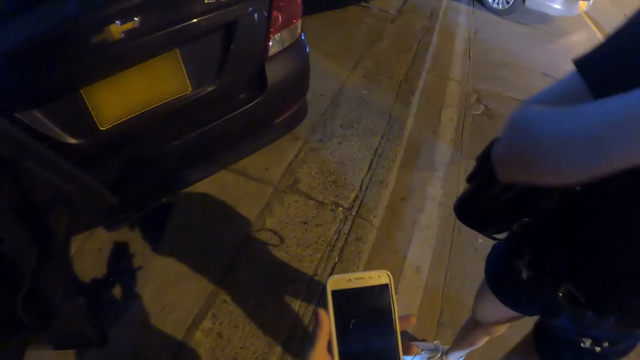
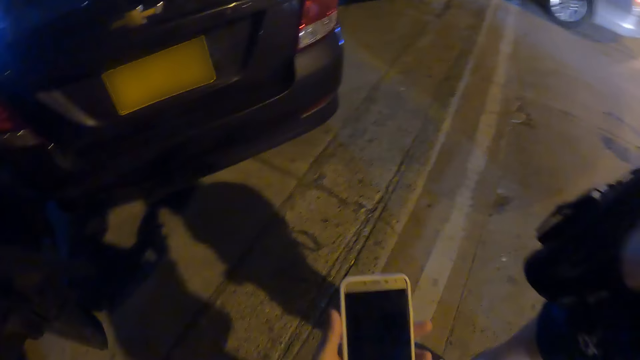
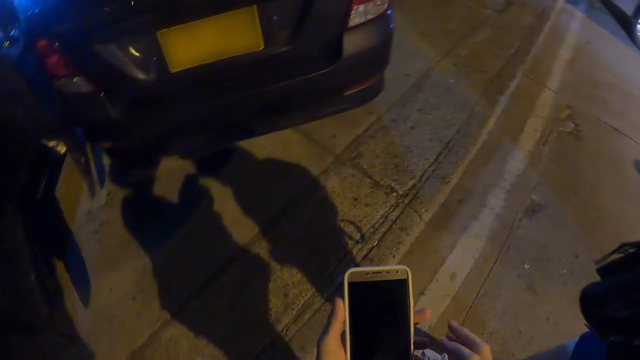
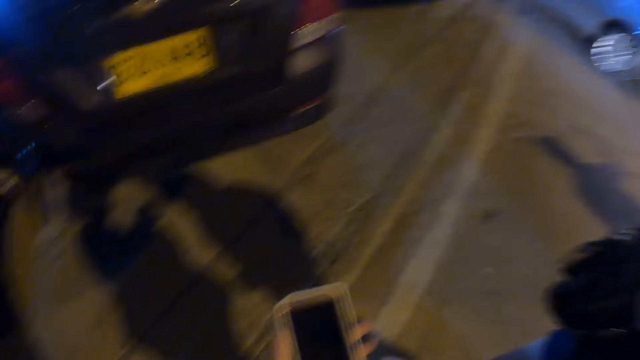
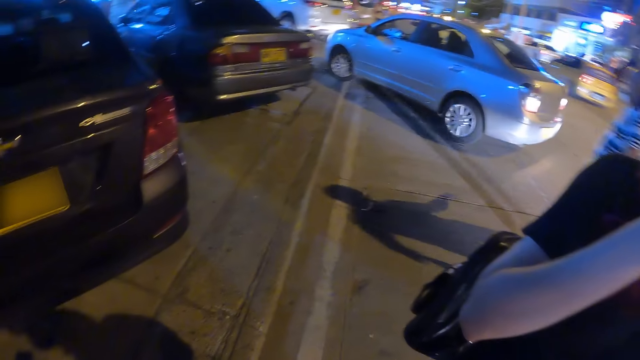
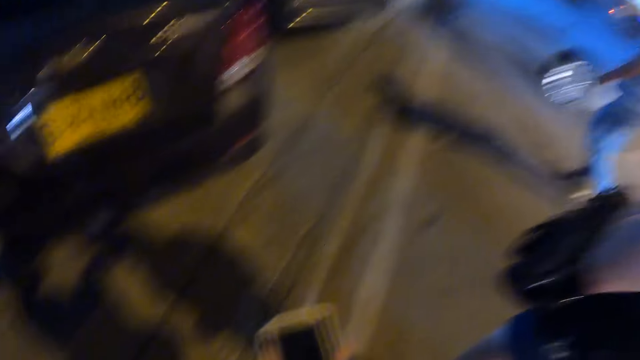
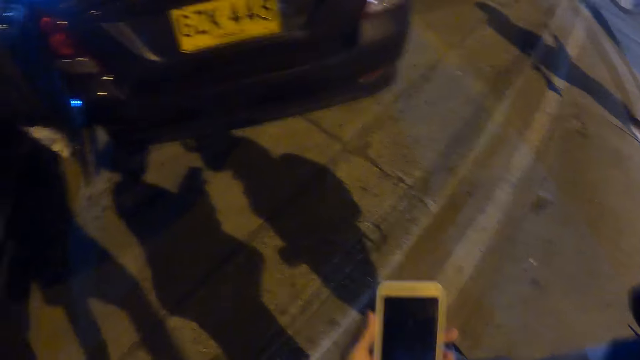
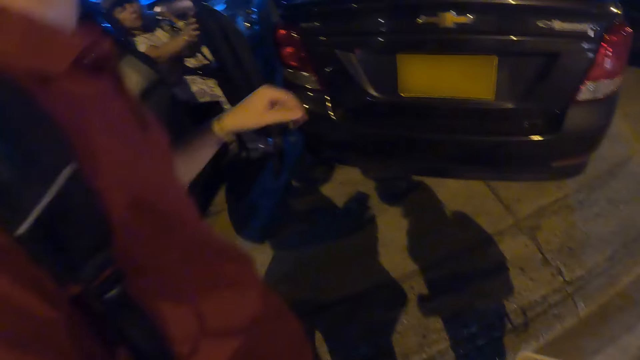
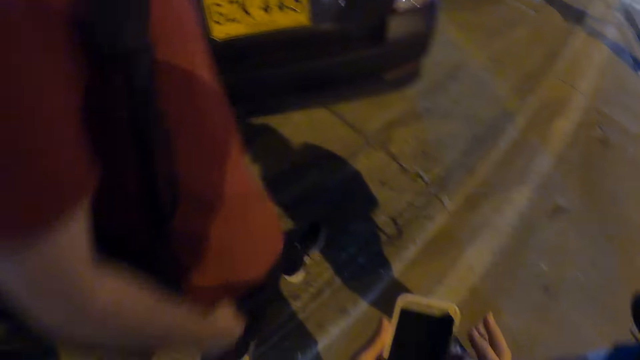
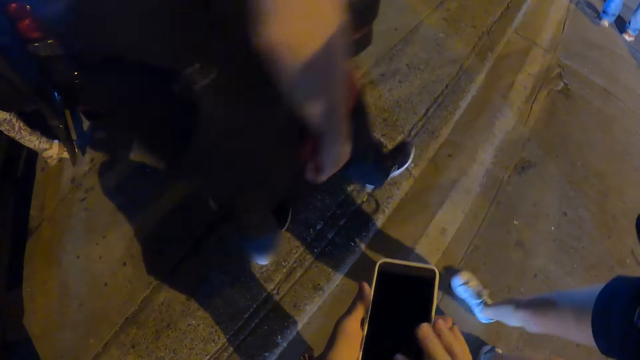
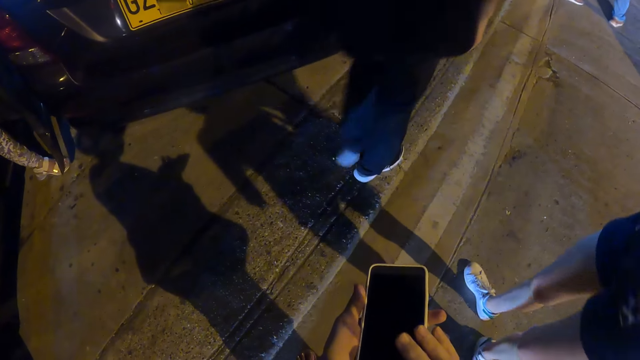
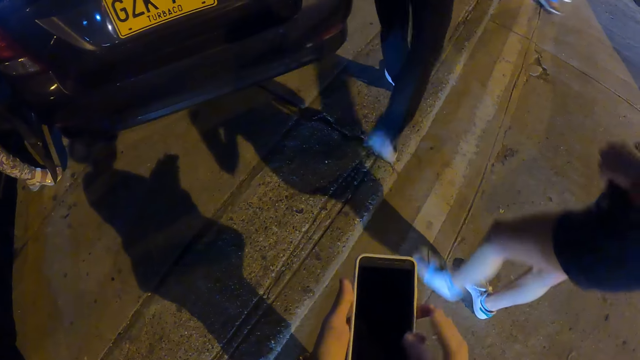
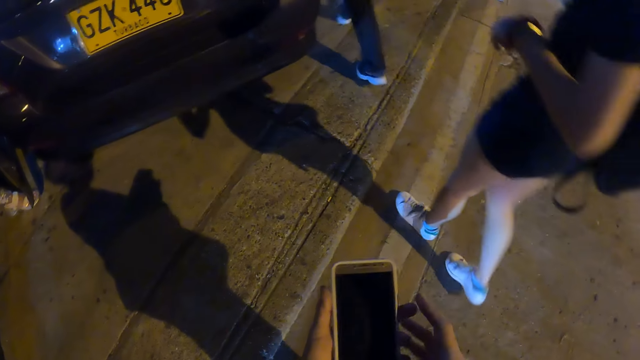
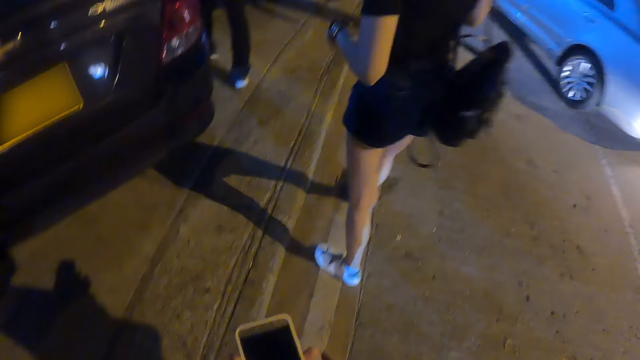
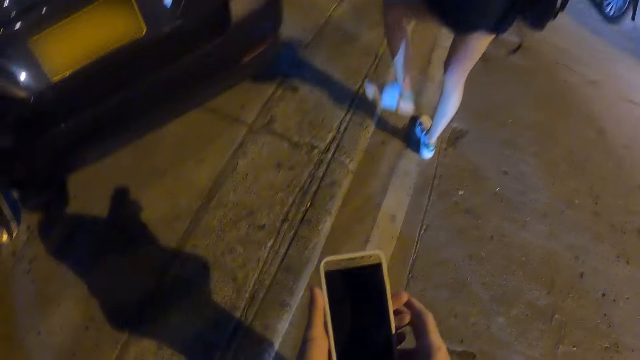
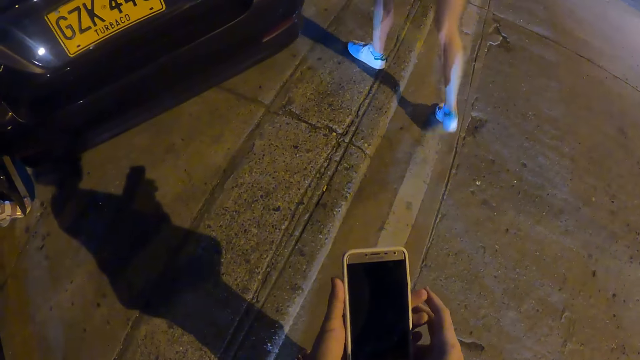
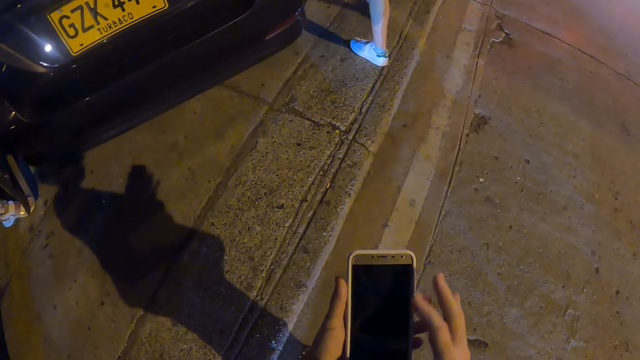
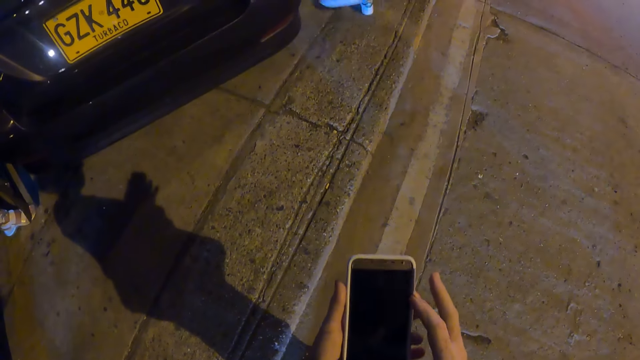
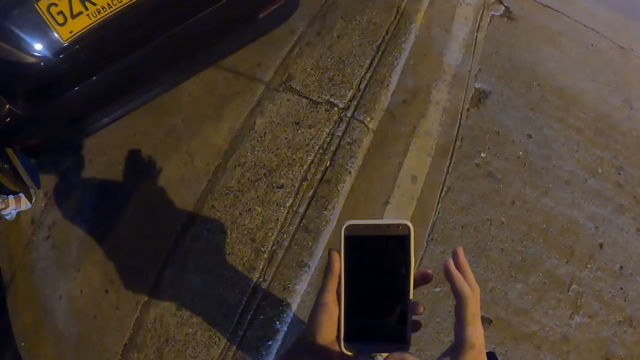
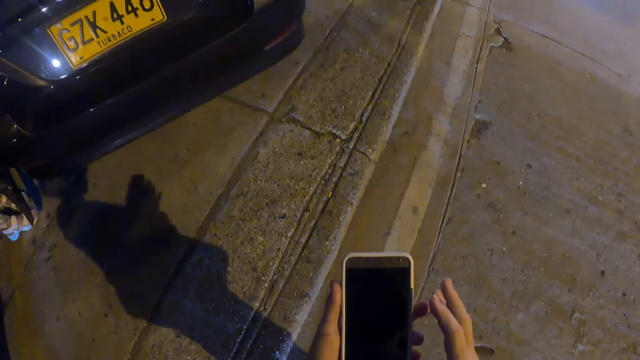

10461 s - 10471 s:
The camera wearer holds the phone. They look around. They hold the phone. They look around. They hold the phone. They look around. They press the phone.

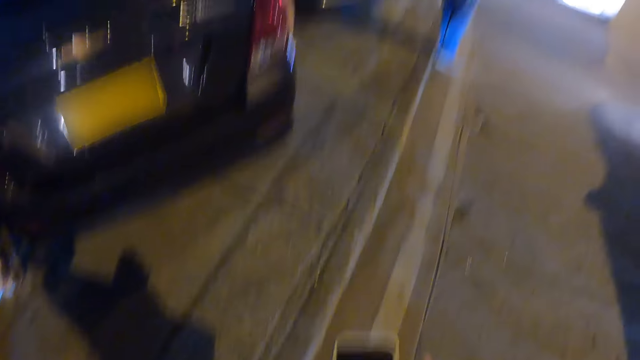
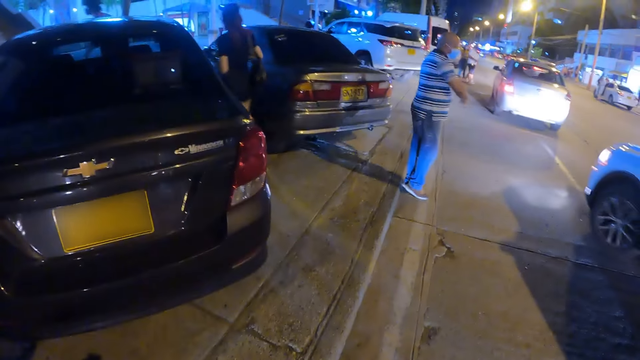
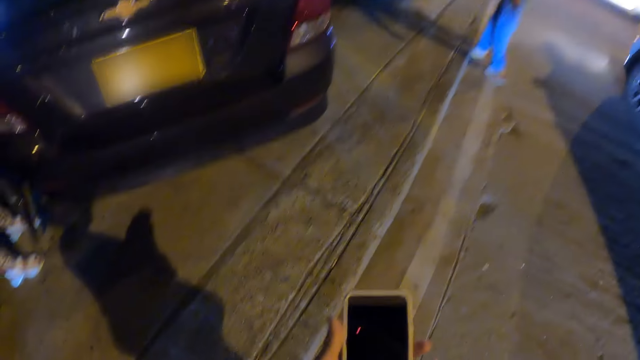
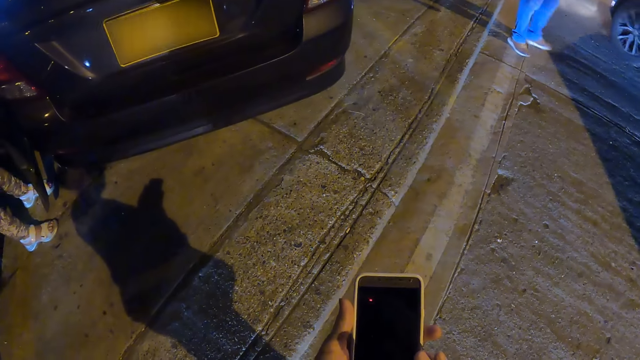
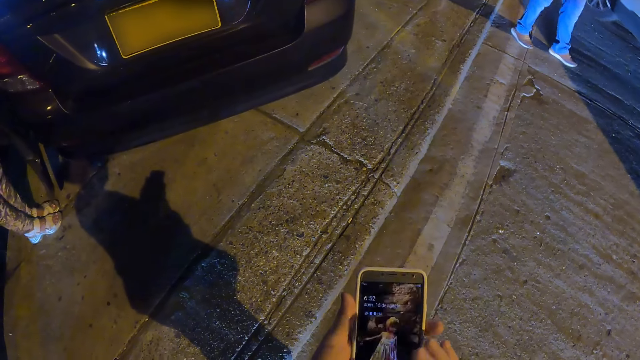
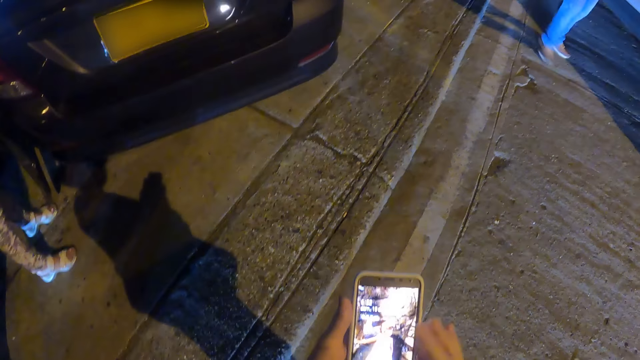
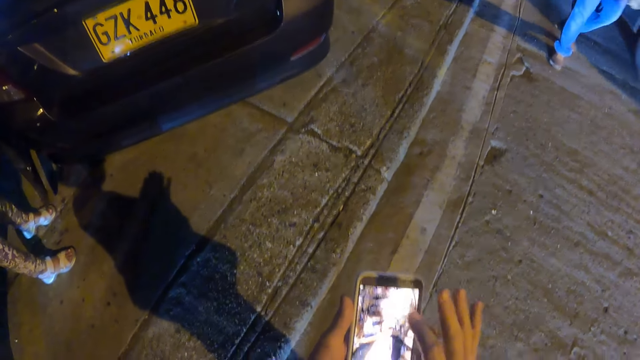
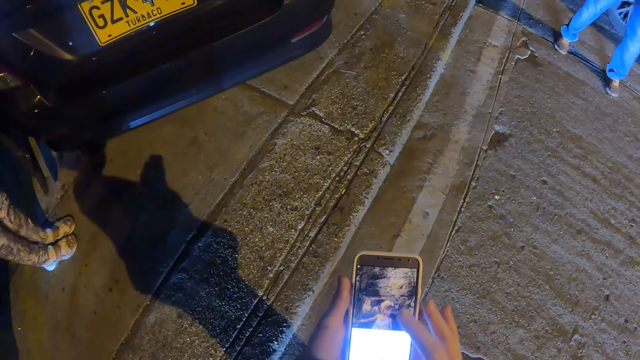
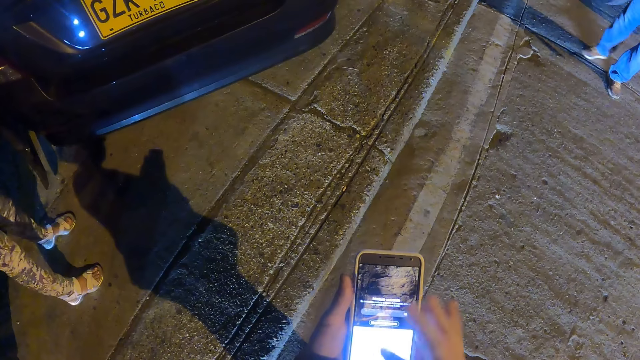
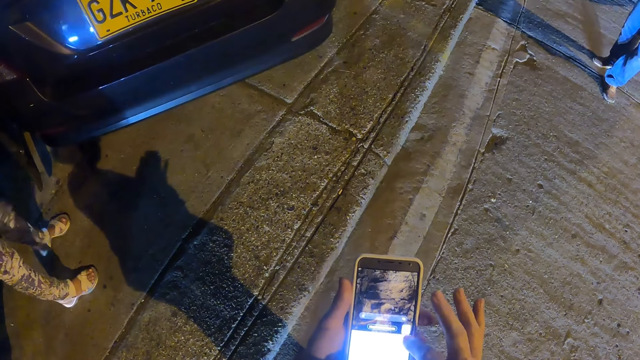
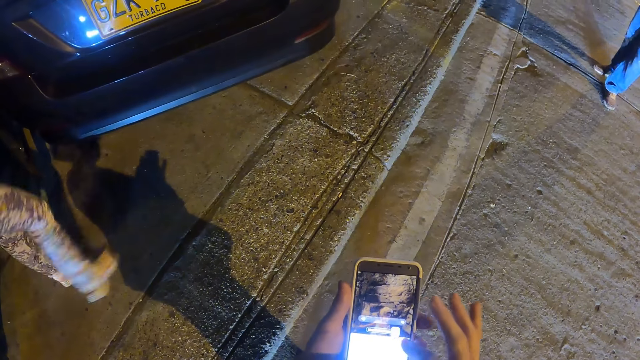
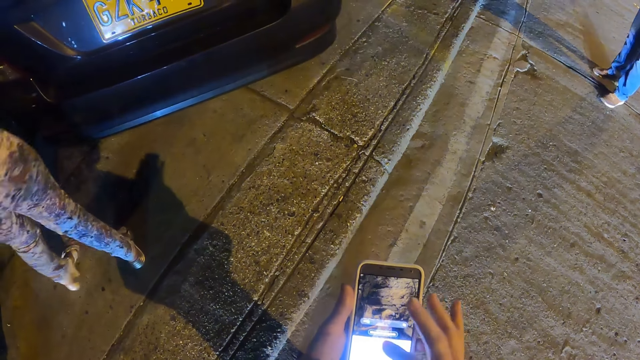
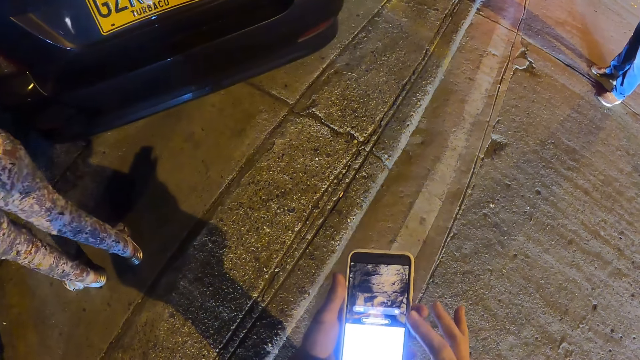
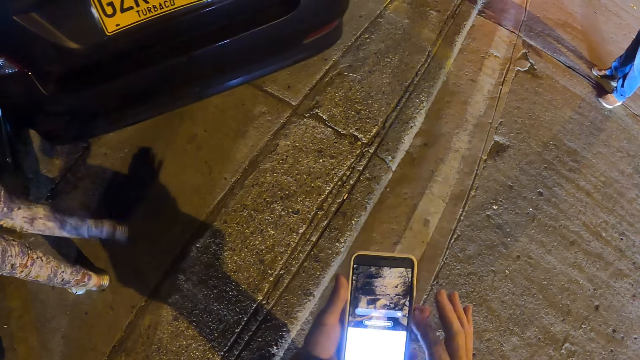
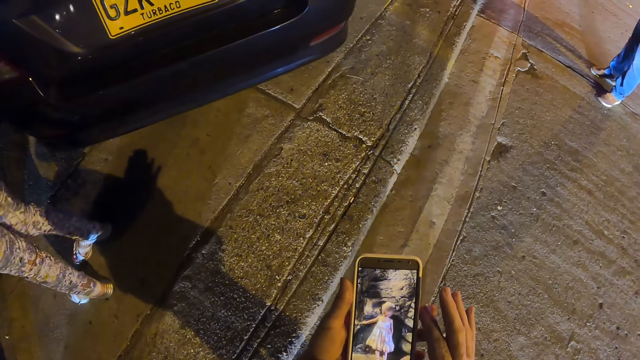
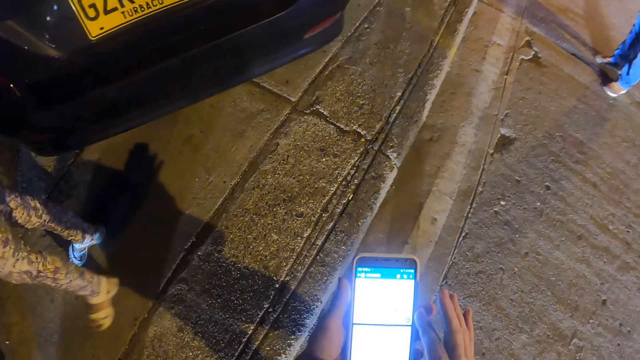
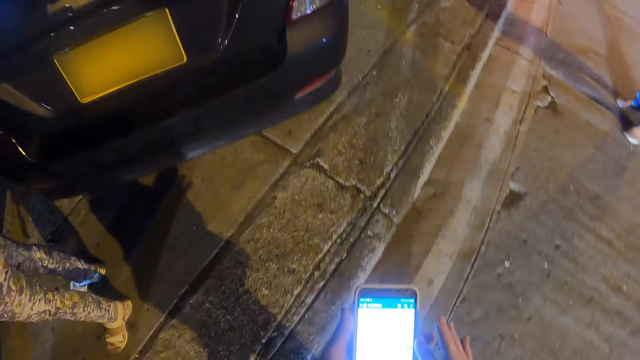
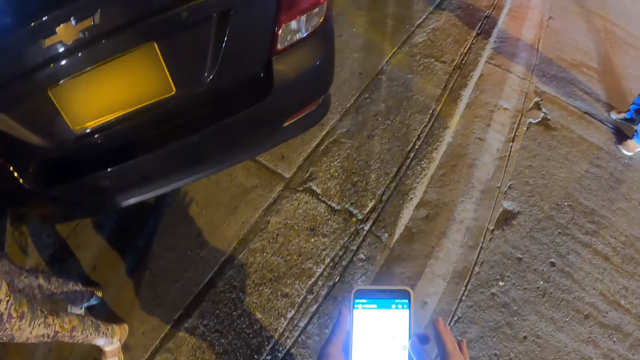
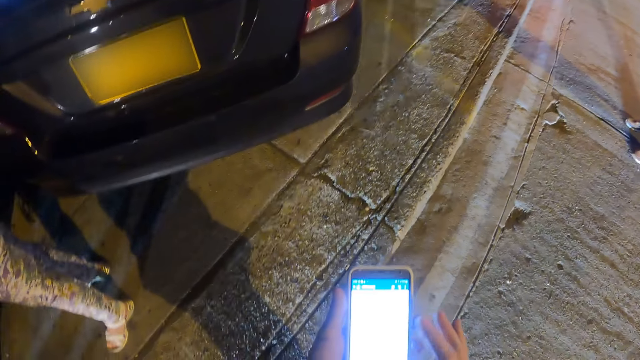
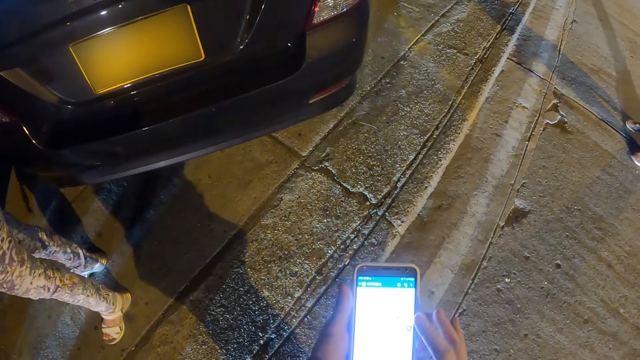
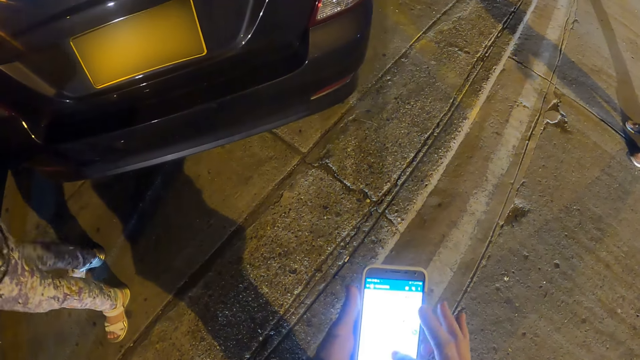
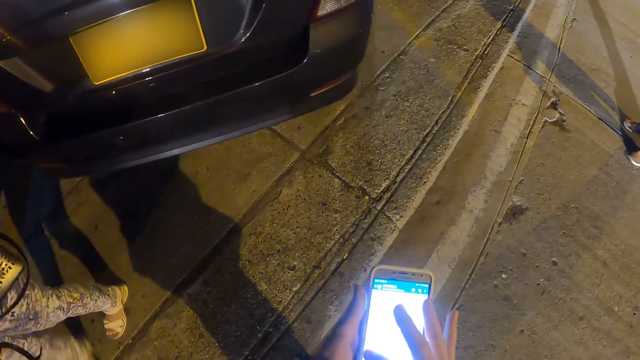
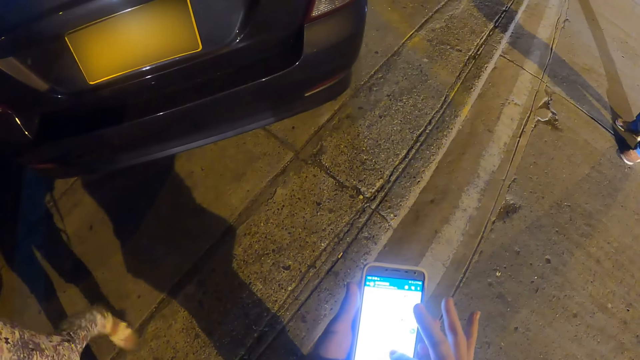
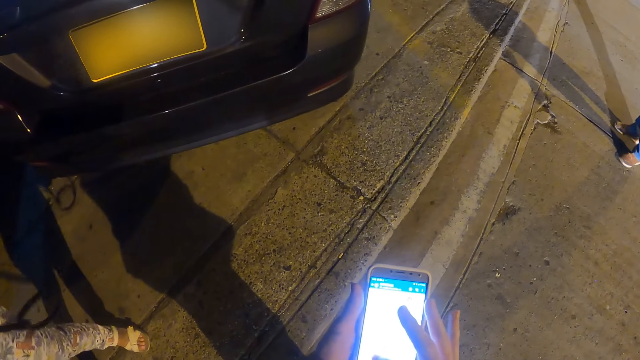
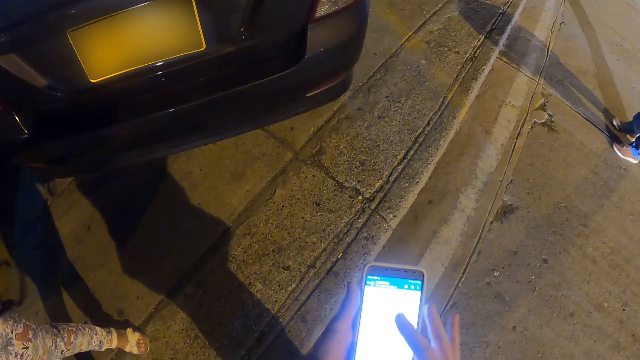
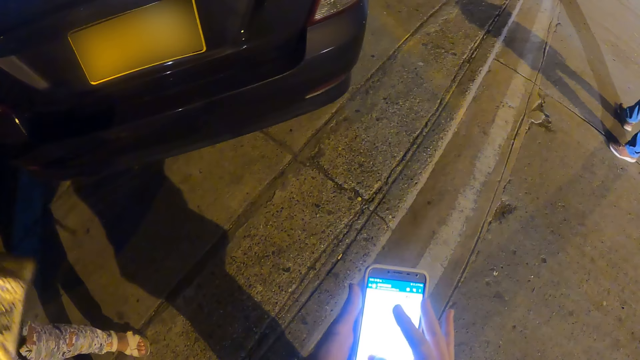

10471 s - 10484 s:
The camera wearer looks around. They touch the phone. They operate the phone. They operate the phone repeatedly.
